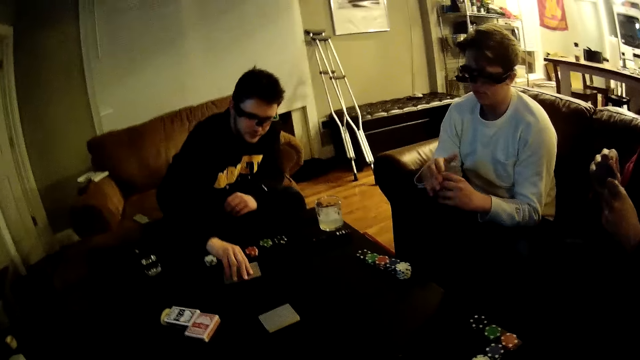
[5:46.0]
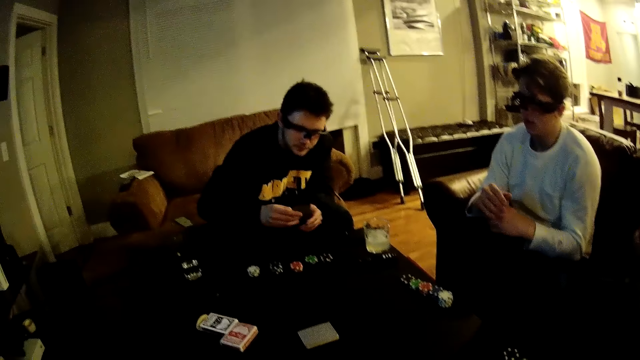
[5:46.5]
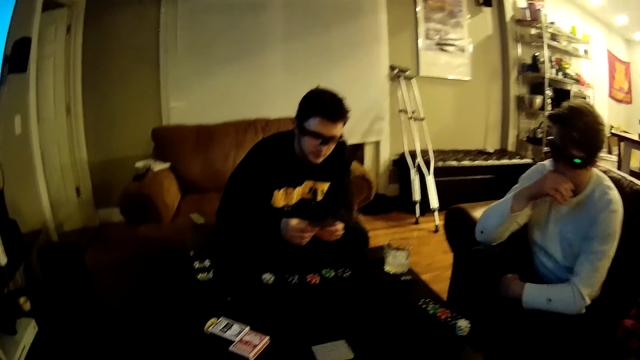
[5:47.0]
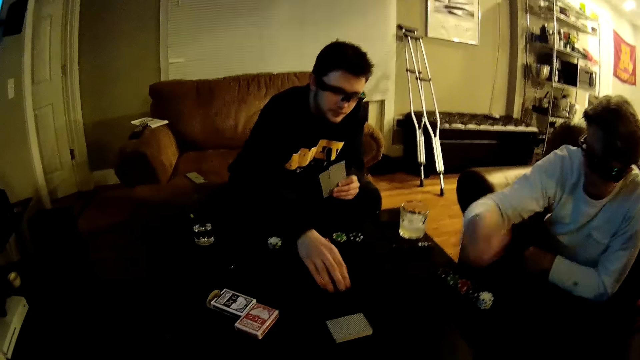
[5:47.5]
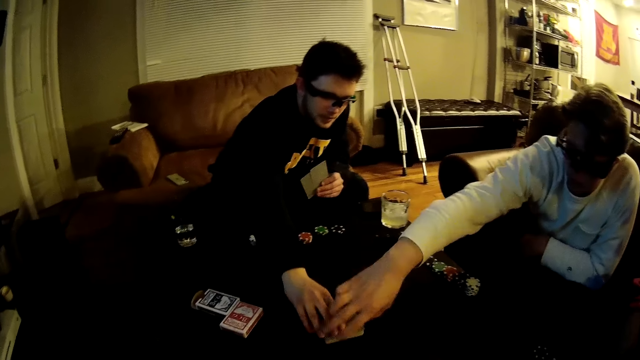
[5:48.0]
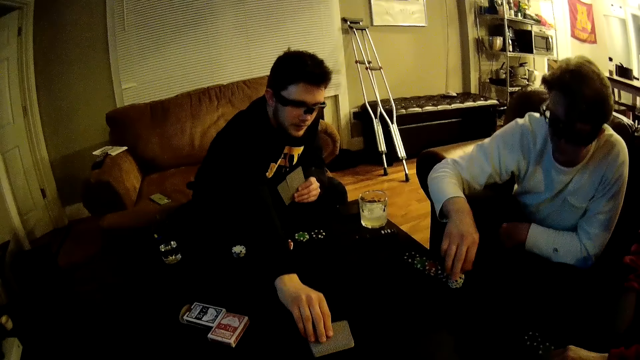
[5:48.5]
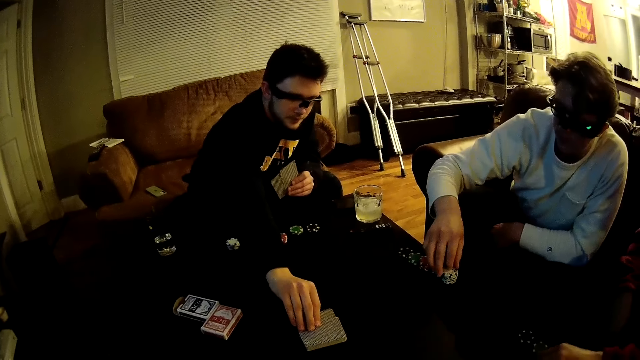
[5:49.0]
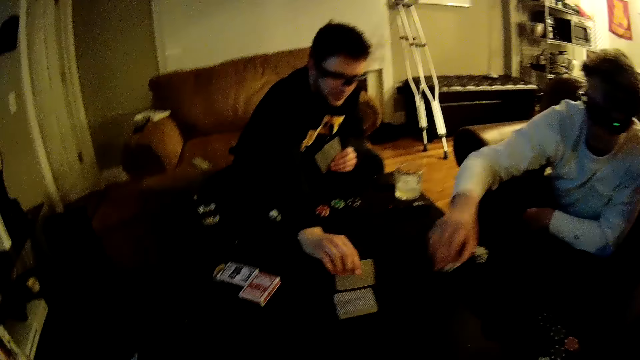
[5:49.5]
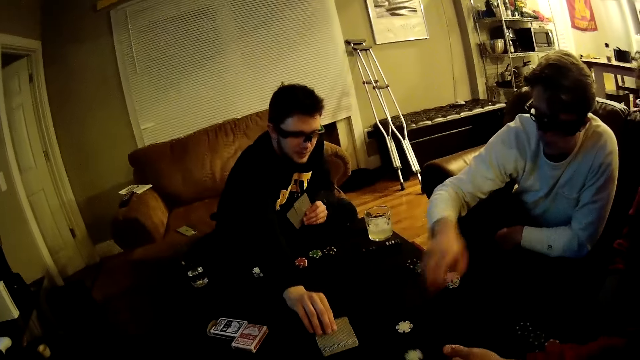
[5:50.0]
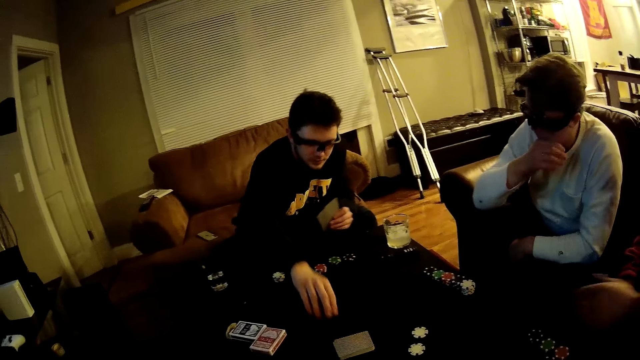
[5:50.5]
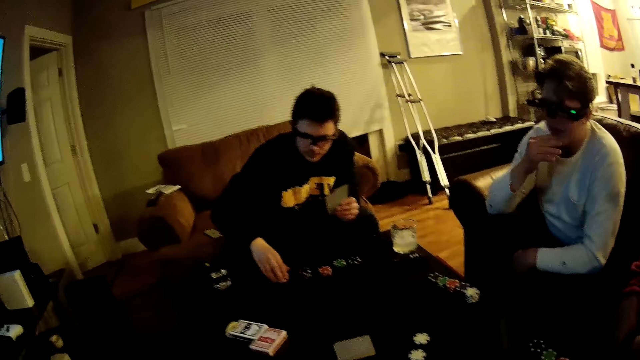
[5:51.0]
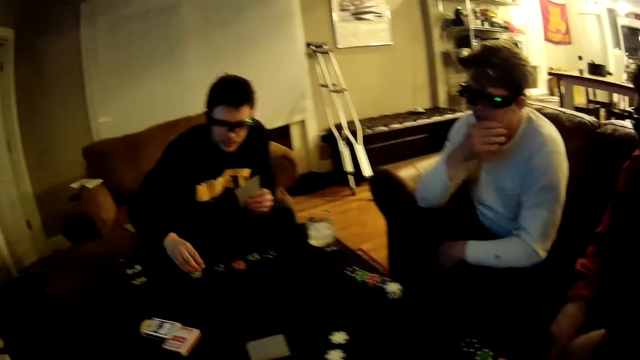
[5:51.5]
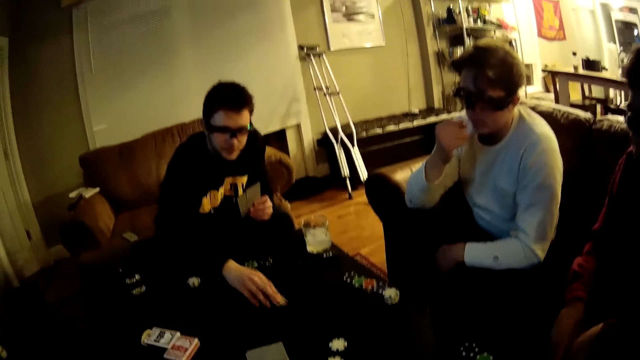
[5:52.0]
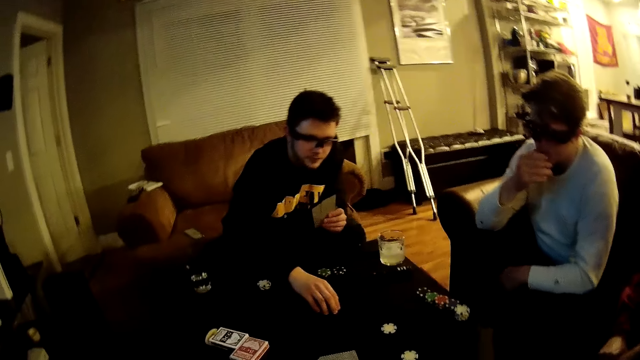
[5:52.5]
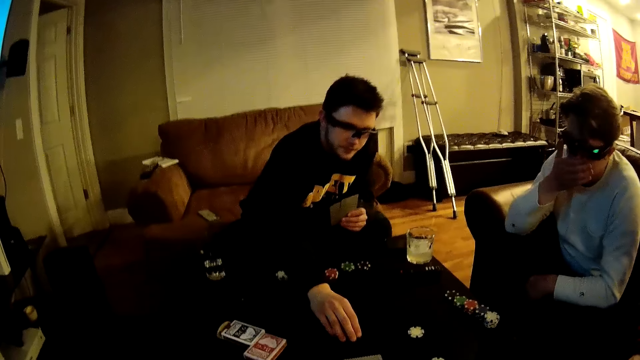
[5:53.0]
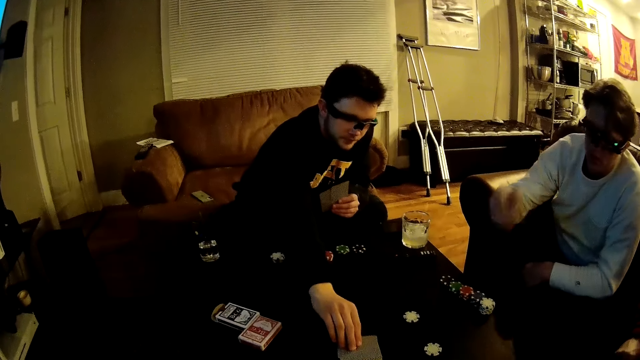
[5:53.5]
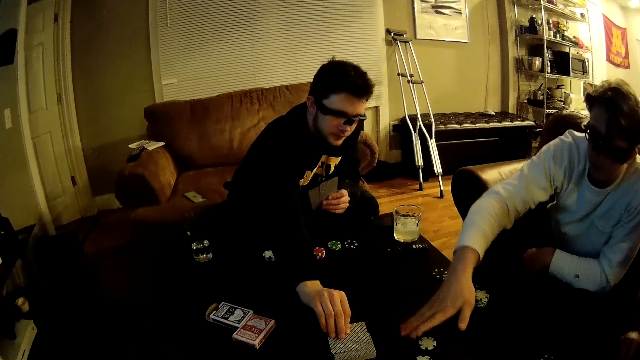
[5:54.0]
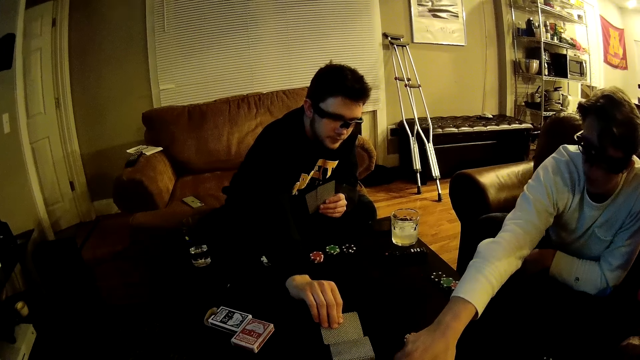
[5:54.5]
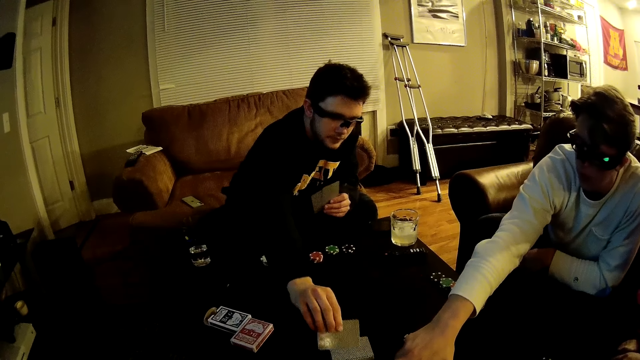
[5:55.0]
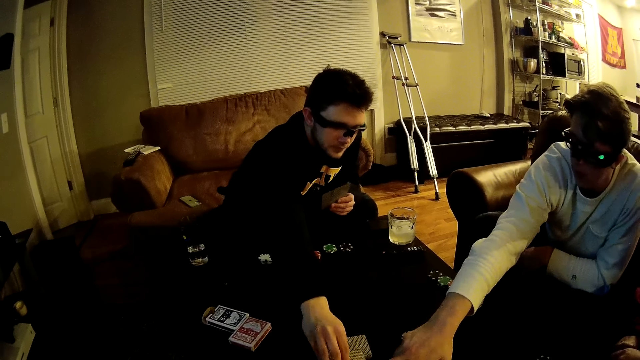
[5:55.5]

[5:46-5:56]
A man picks cards from the table with his right hand. Another man picks a poker chip from a stack of poker chips on the table with his right hand. The first man picks a card from the pack of cards on the table with his right hand. The second man places the poker chip in his right hand in the middle of the table. A third man tosses a poker chip in his left hand on the table. The first man picks a poker chip from a stack of poker chips on the table with his right hand. He places the poker chip in his right hand in the middle of the table. The second man moves the poker chips on the table with his right hand. The first man picks a card from the table with his right hand.

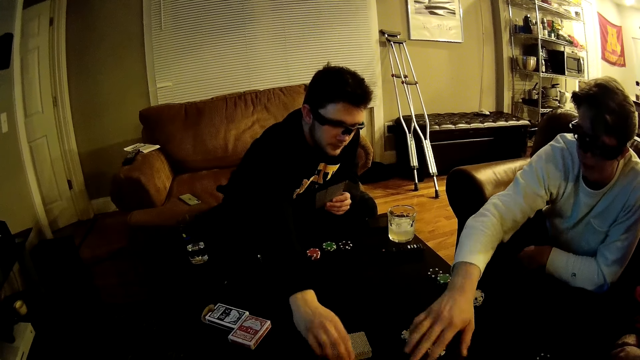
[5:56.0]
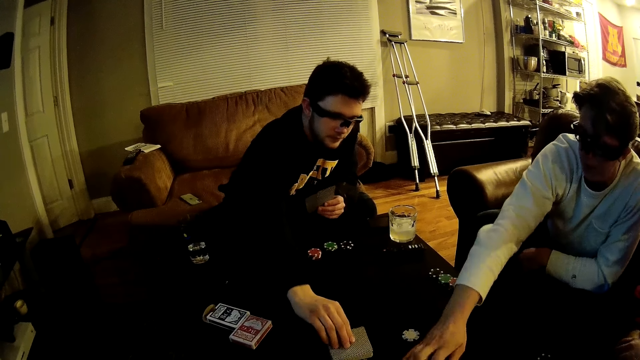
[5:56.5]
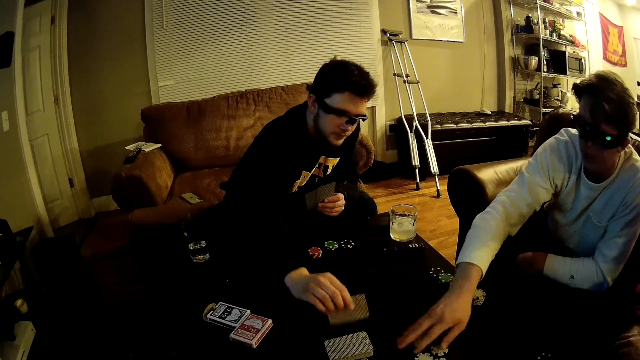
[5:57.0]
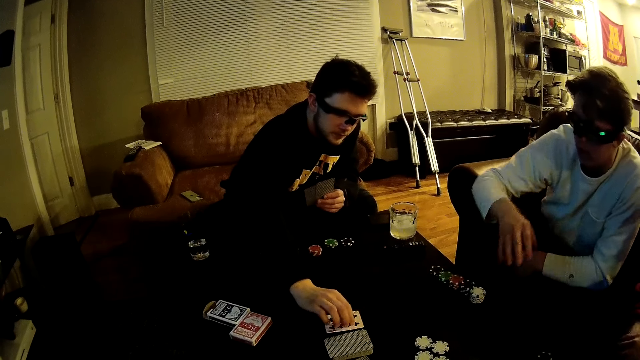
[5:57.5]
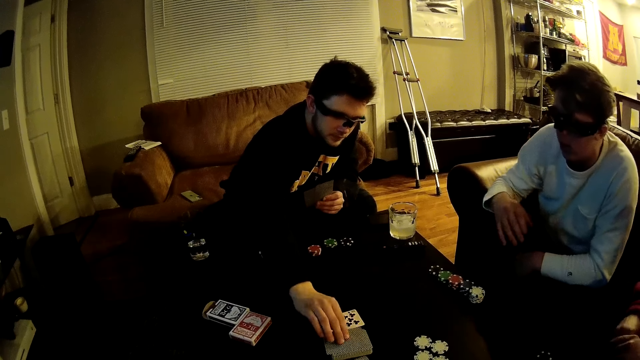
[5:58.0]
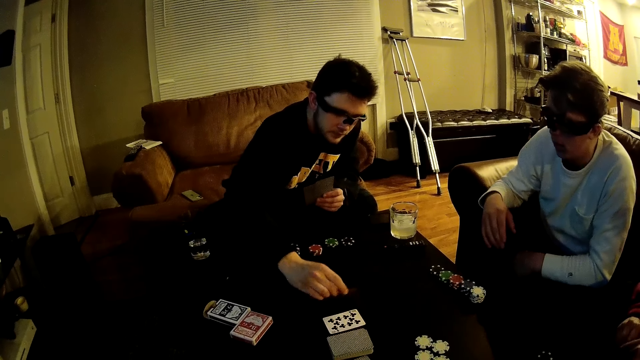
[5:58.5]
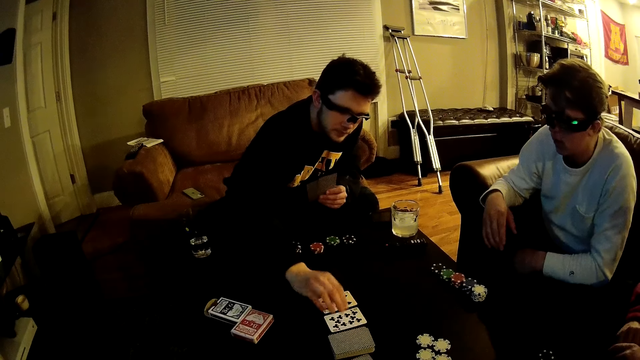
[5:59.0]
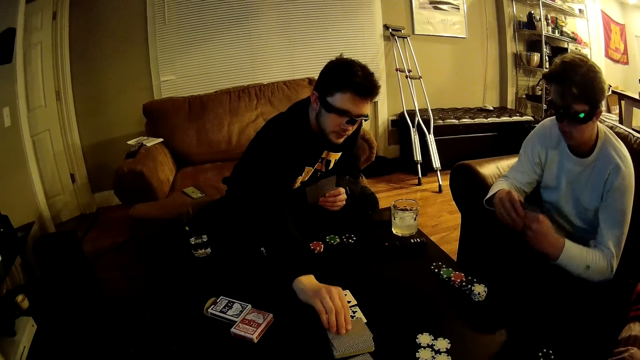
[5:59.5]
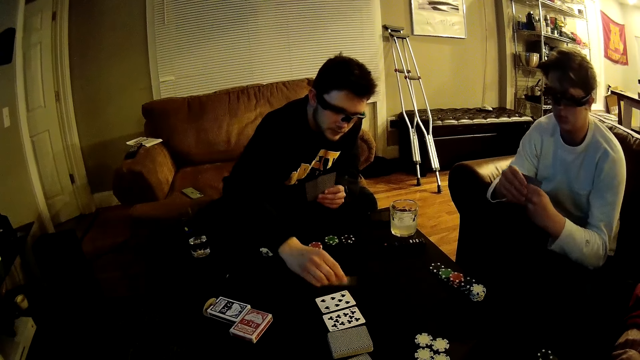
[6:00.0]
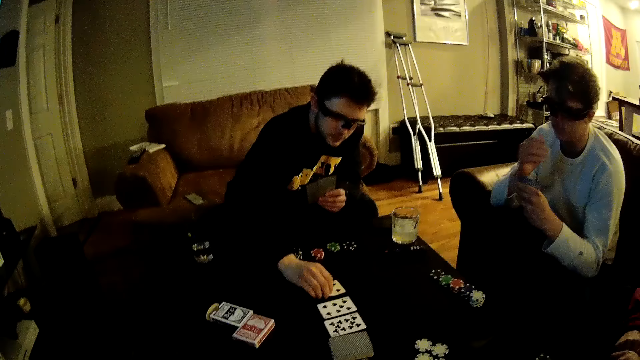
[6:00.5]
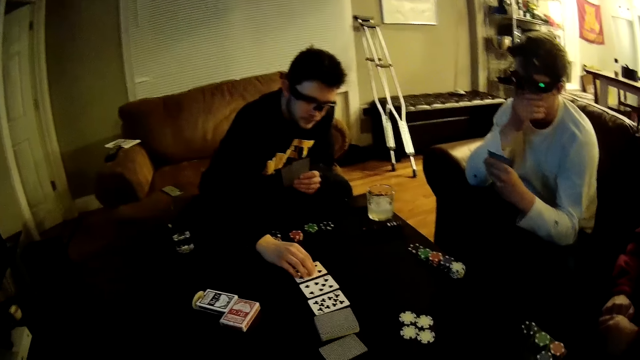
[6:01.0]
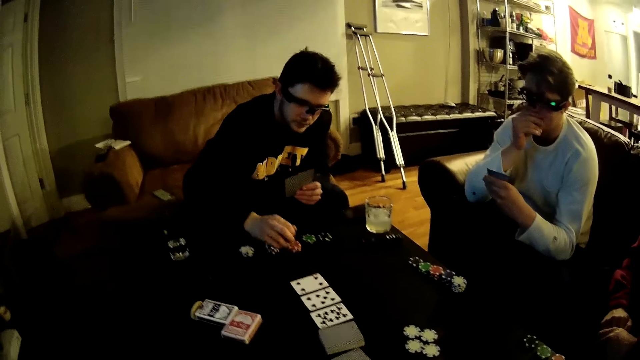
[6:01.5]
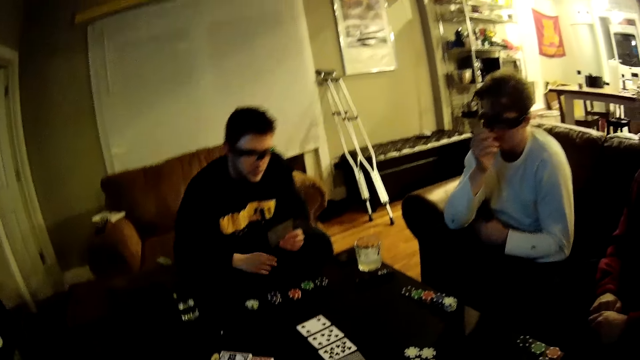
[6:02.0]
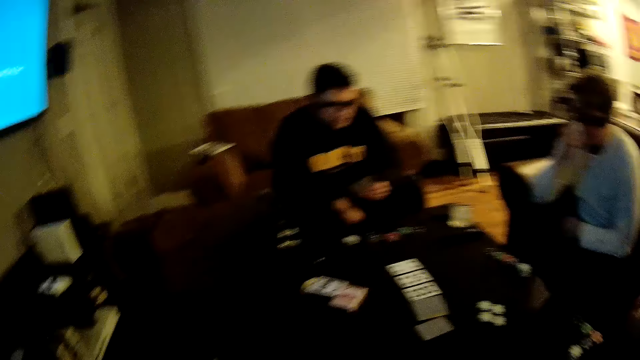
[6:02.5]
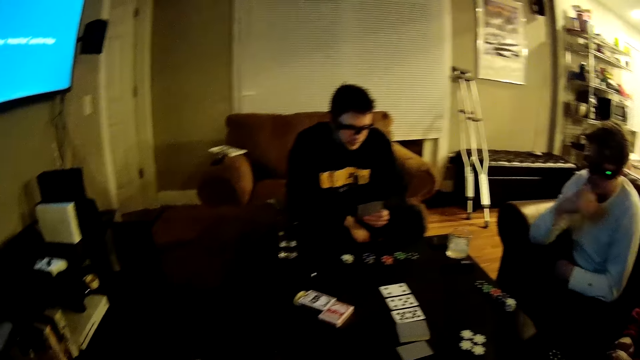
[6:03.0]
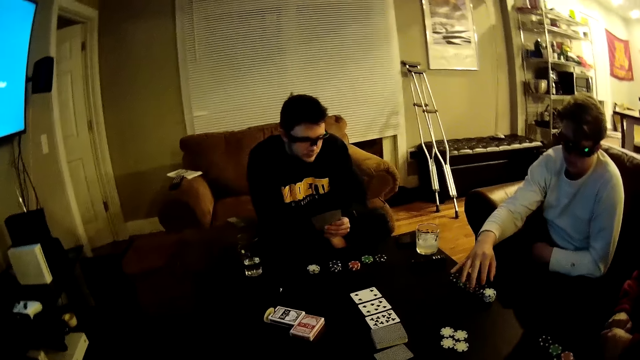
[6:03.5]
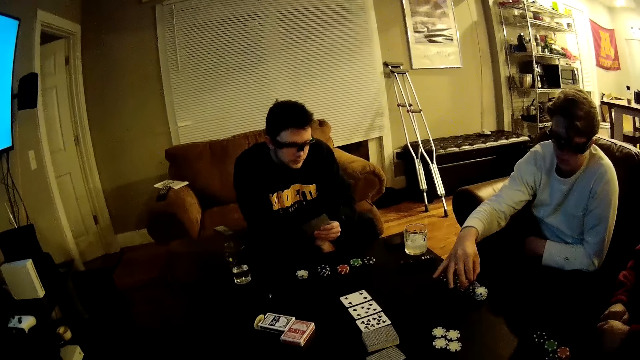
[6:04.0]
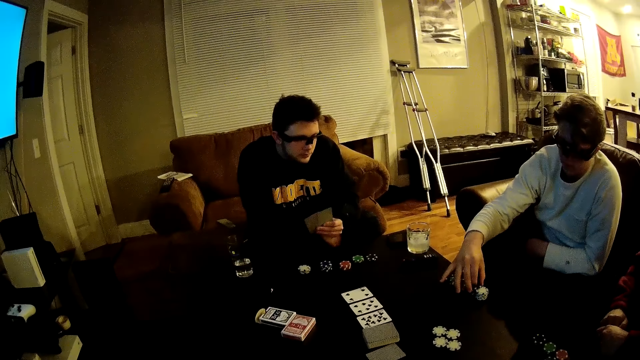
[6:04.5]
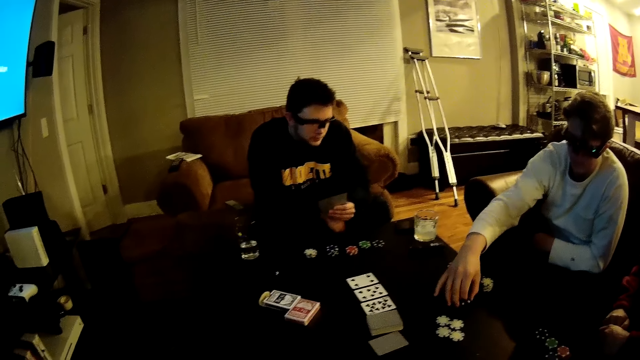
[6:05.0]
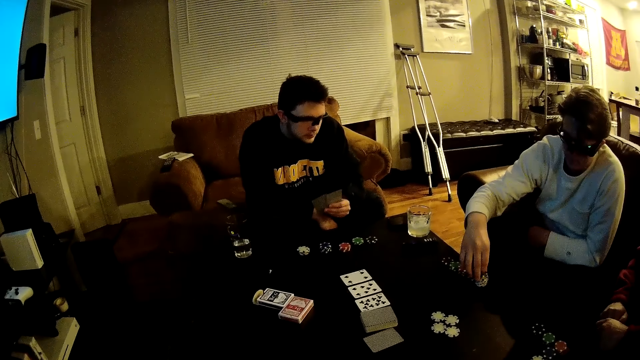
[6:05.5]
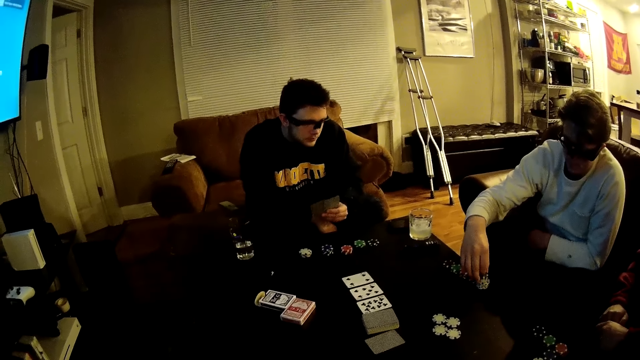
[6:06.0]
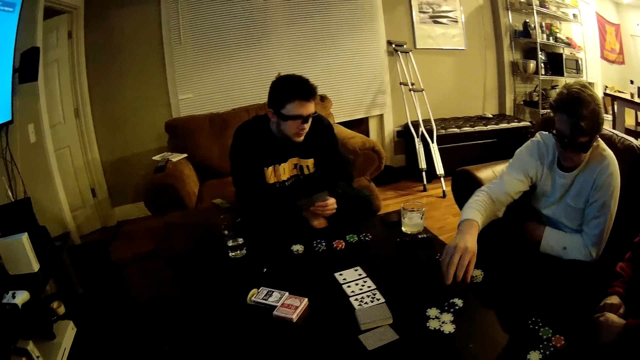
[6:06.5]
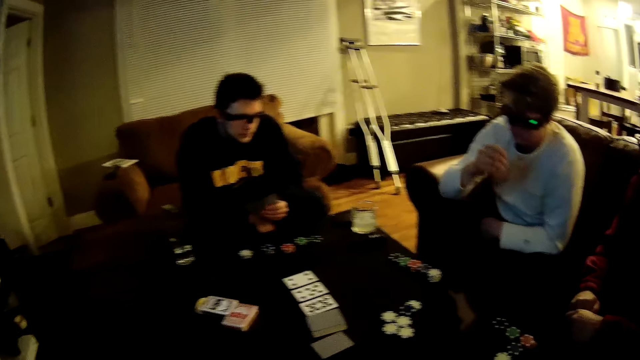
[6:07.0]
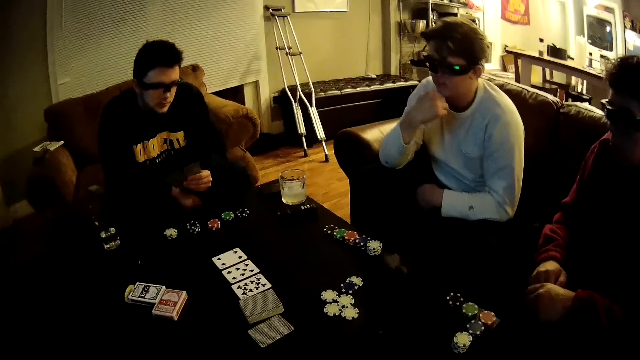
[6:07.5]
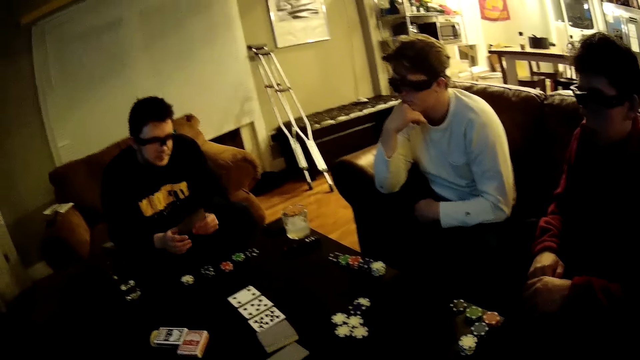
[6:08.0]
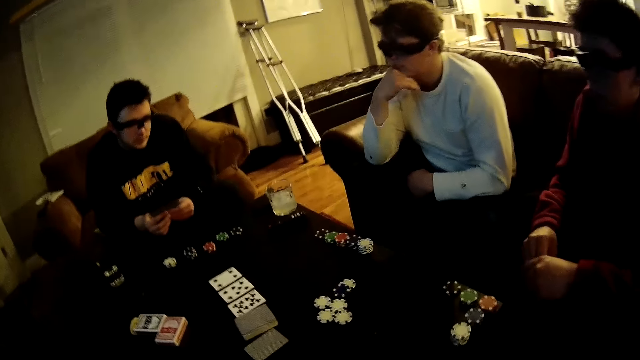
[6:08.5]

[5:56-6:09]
A man places the card in his right hand on the table. He picks a card from the table with his right hand. He places the card in his right hand on the table. He flips cards on the table. He picks a card from the table with his right hand. He places the card in his right hand on the table. He picks a card from the table with his right hand. He places the card in his right hand on the table. Another man picks a poker chip from a stack of poker chips on the table with his right hand. He picks a poker chip from a stack of poker chips again. He tosses the poker chips in his right hand on the table.
